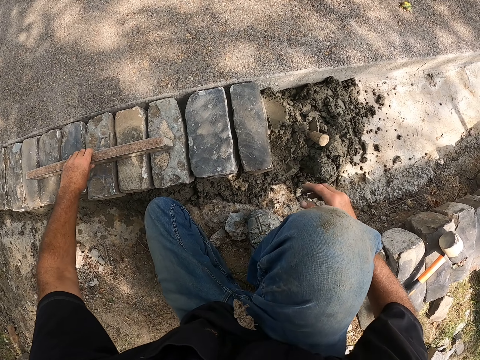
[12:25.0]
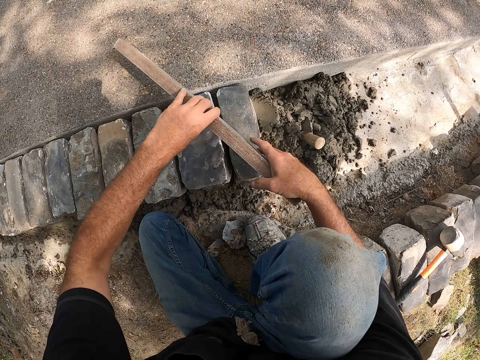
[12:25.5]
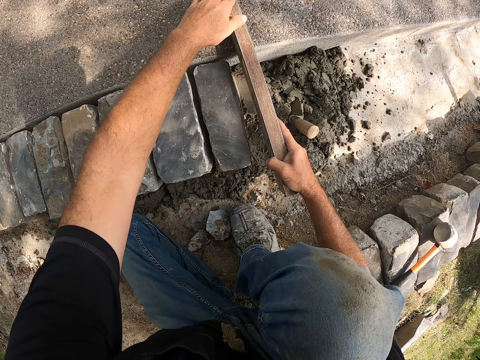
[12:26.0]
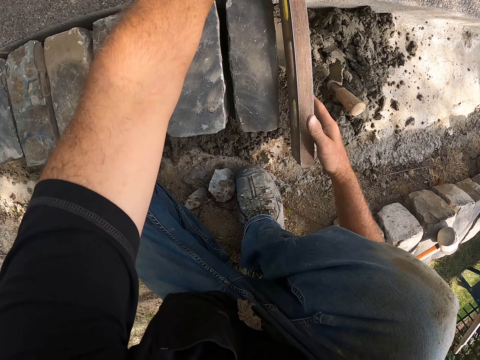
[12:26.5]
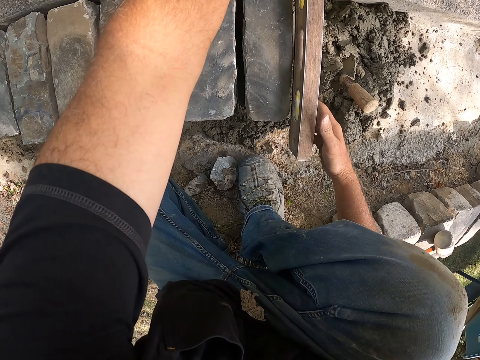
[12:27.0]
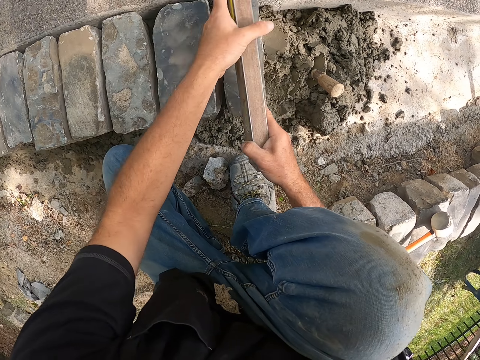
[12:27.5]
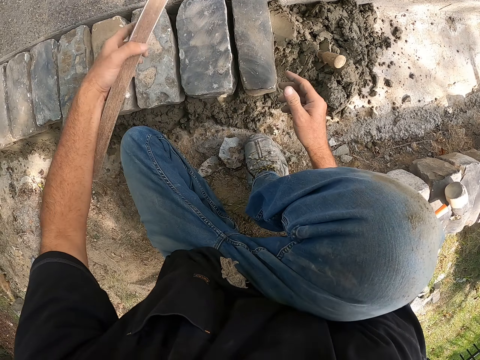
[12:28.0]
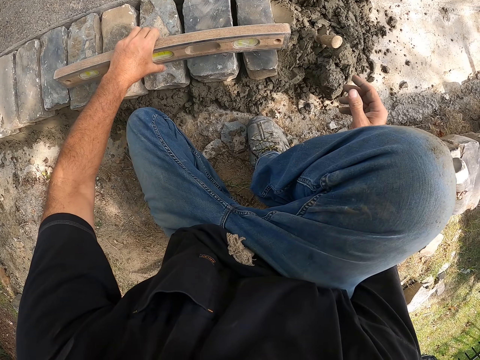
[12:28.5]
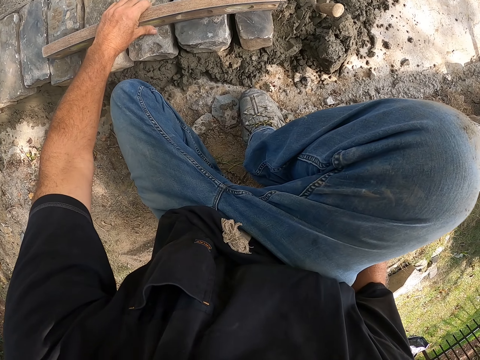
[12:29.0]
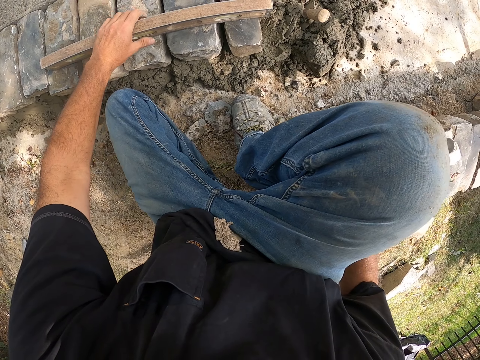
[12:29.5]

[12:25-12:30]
The camera wearer picks up a spirit level or meter level. They measure the ground blocks with the spirit level. They adjust the meter level on blocks. They put down the spirit level.

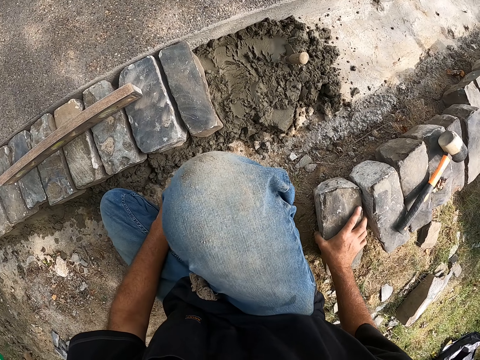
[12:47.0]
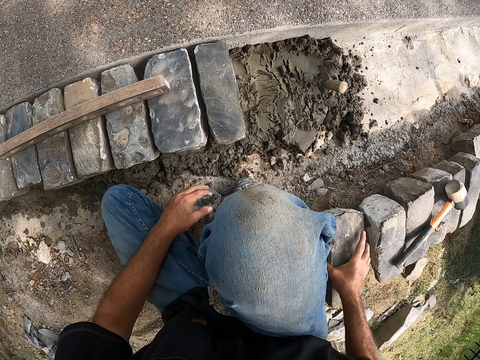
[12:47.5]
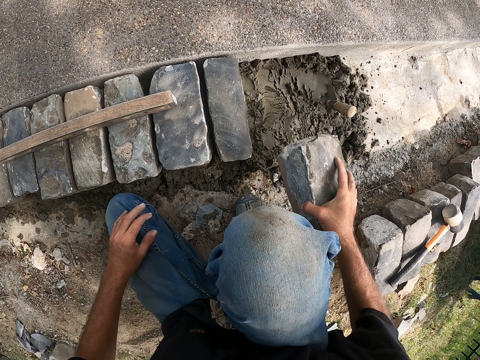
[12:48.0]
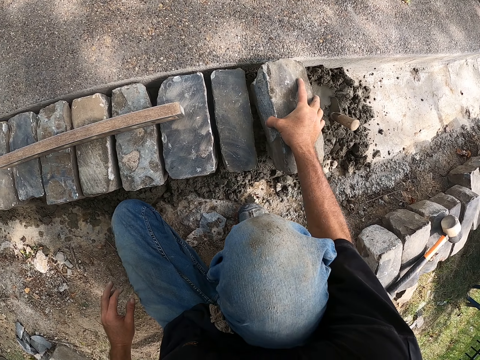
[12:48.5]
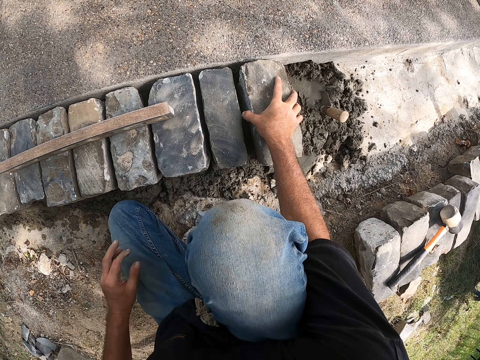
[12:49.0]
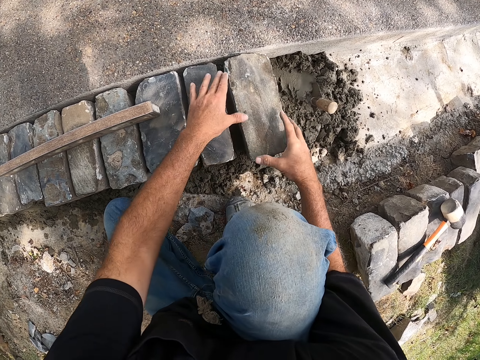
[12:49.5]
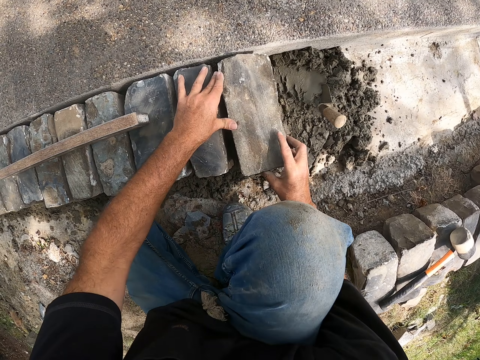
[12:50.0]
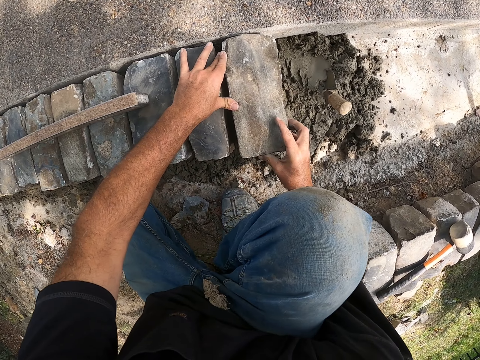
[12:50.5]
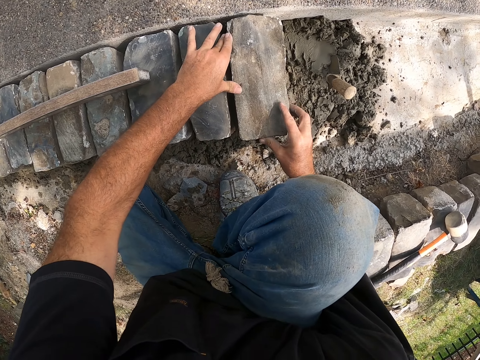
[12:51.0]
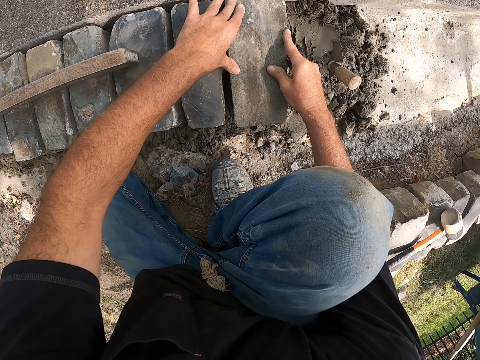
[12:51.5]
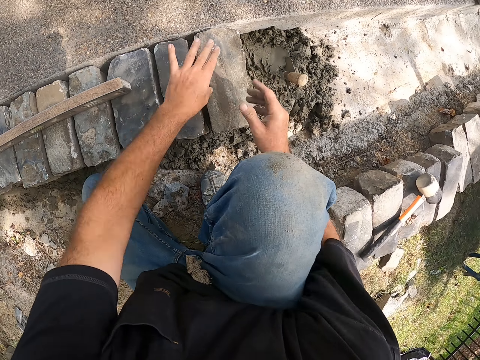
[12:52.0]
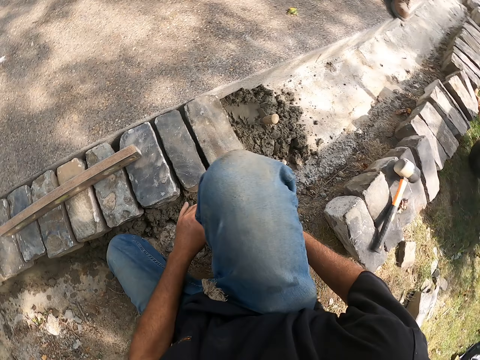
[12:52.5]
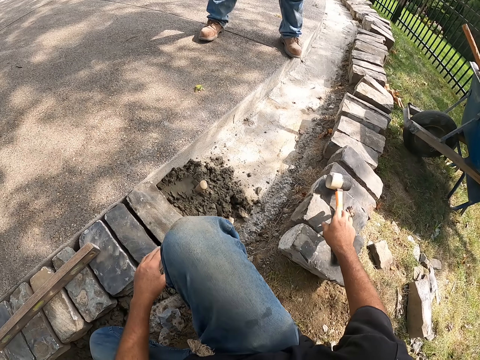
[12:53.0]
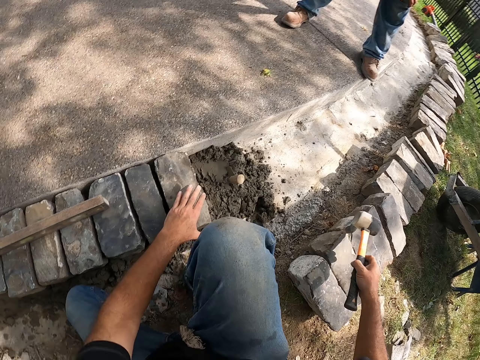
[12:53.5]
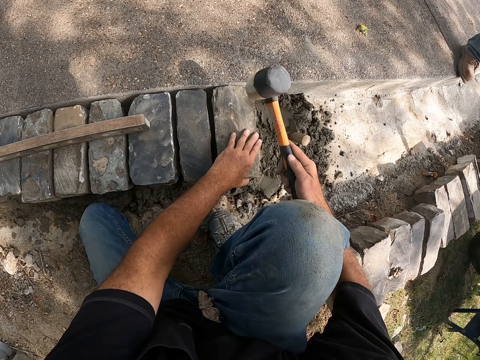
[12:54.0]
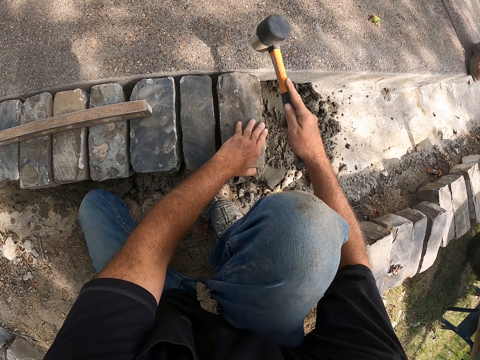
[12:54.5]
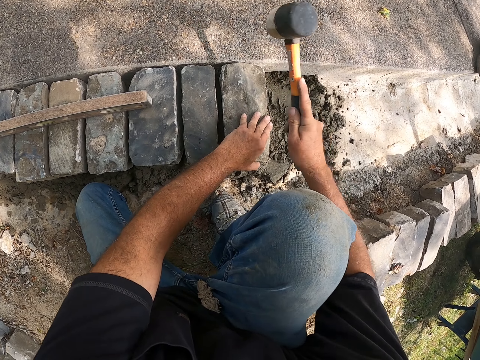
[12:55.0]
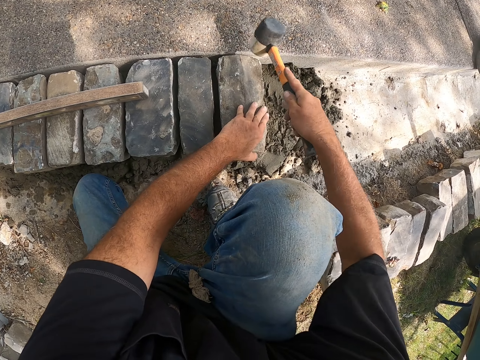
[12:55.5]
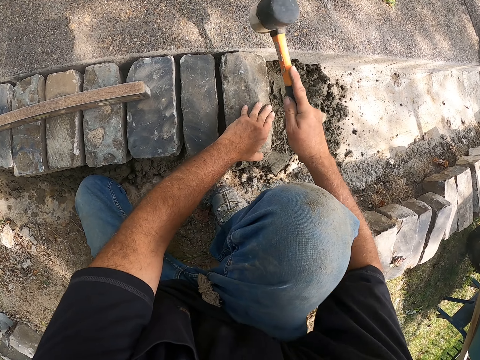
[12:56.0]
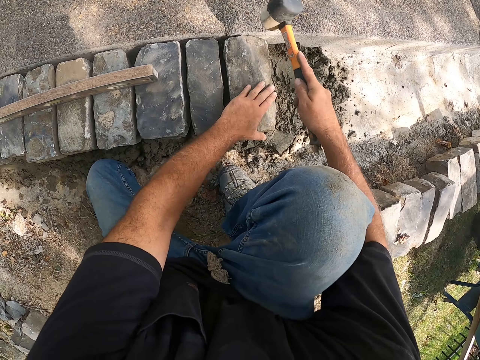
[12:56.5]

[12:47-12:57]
The camera wearer picks up a block from the ground. They place the block on the cement on the ground. They adjust the block on the ground. They pick up a hammer from the ground. They hit the block with the hammer.

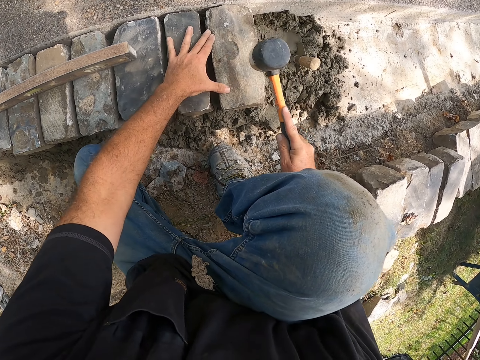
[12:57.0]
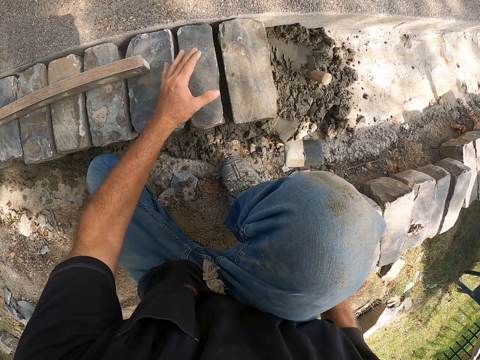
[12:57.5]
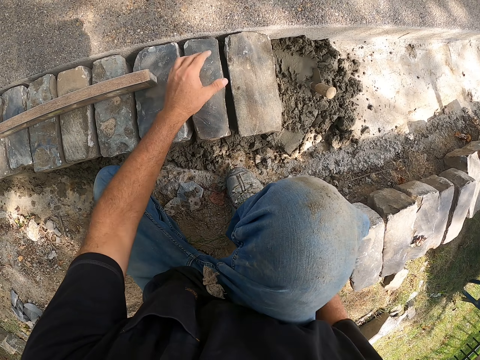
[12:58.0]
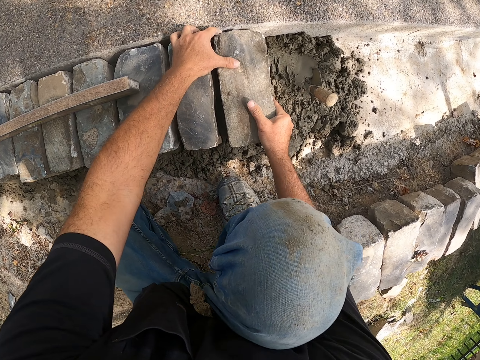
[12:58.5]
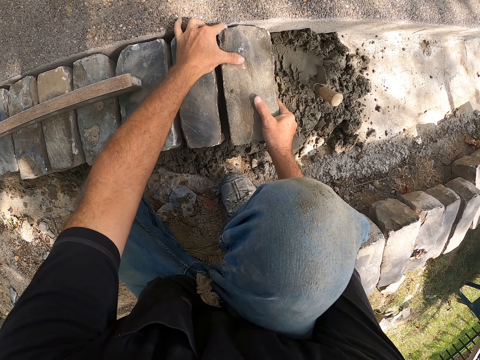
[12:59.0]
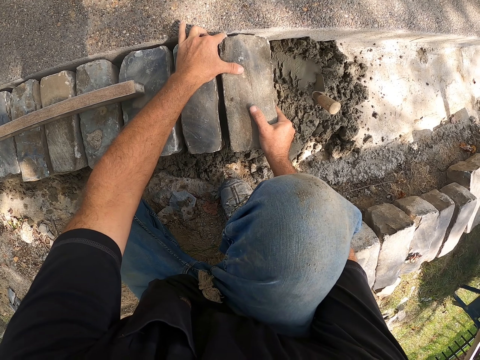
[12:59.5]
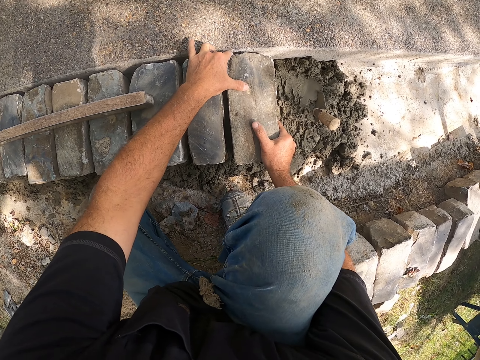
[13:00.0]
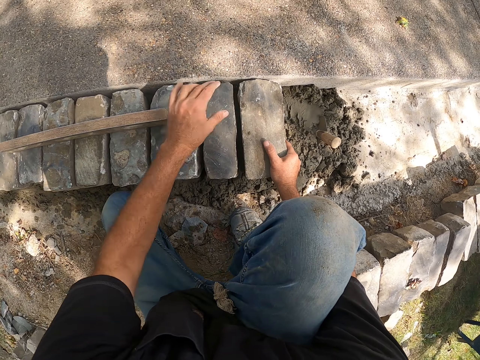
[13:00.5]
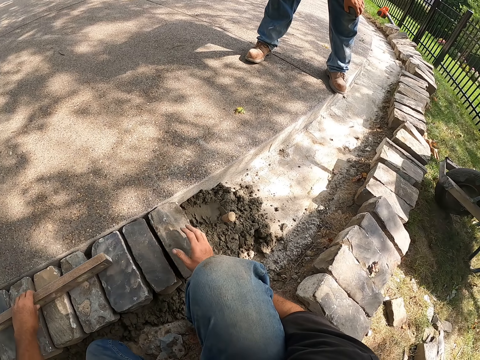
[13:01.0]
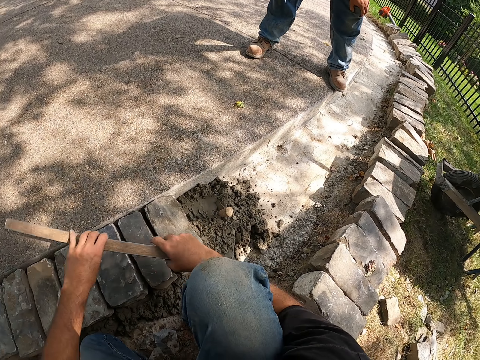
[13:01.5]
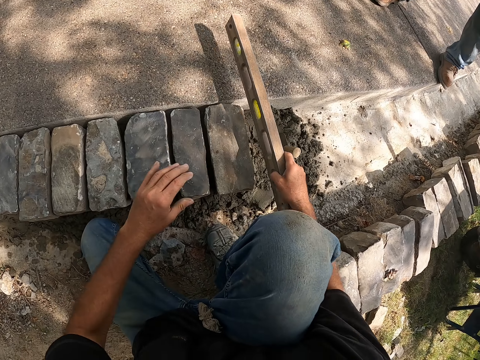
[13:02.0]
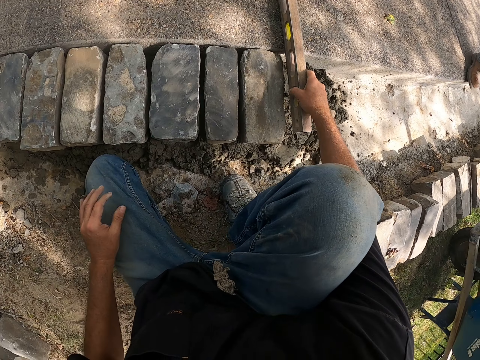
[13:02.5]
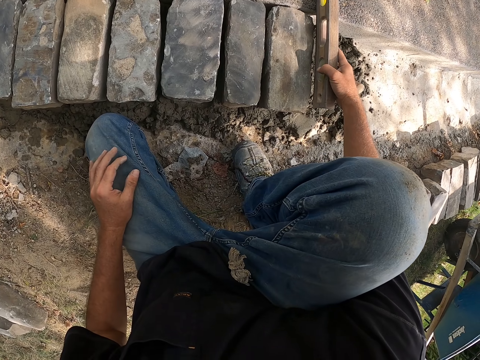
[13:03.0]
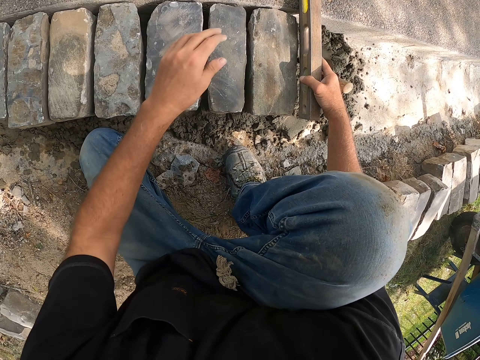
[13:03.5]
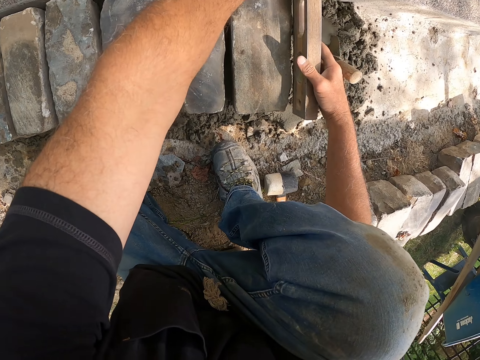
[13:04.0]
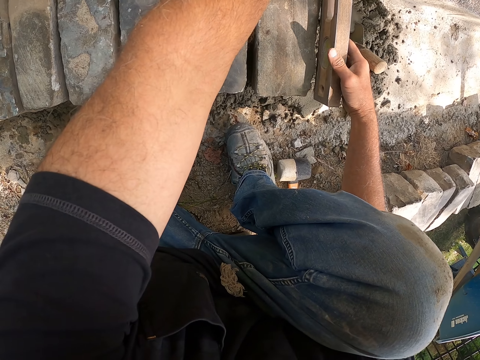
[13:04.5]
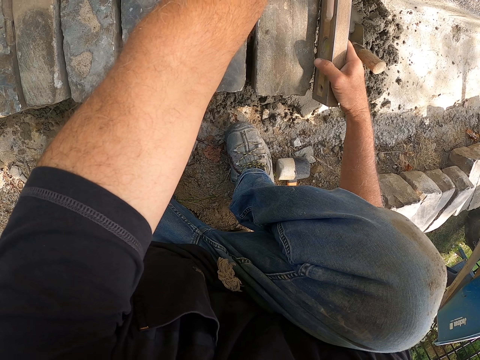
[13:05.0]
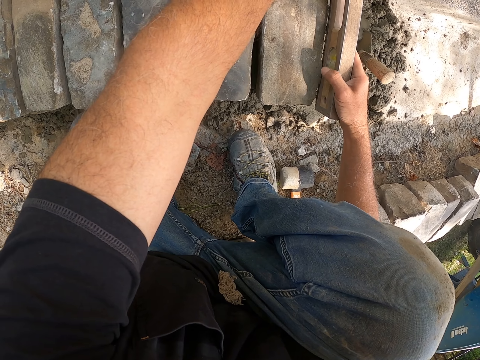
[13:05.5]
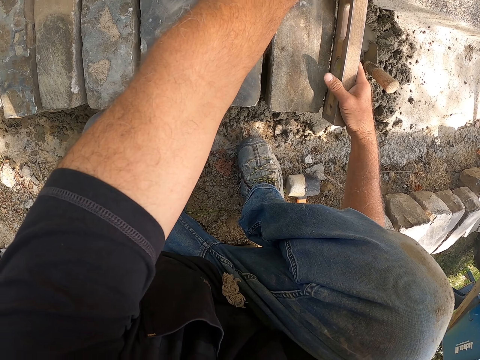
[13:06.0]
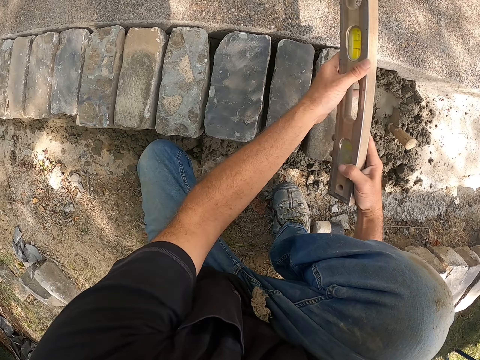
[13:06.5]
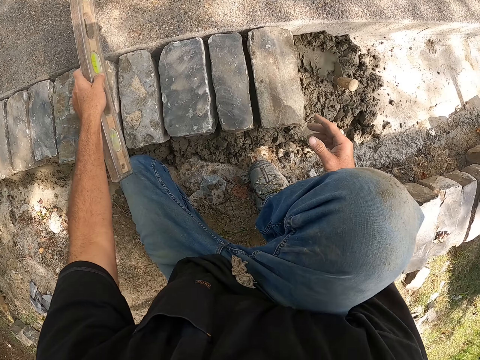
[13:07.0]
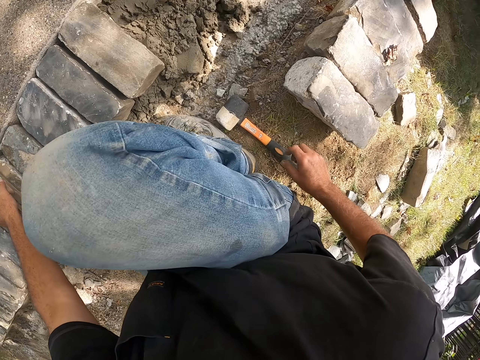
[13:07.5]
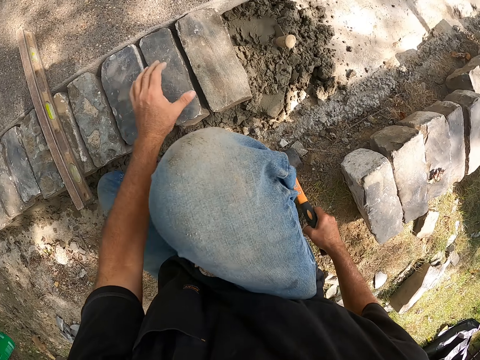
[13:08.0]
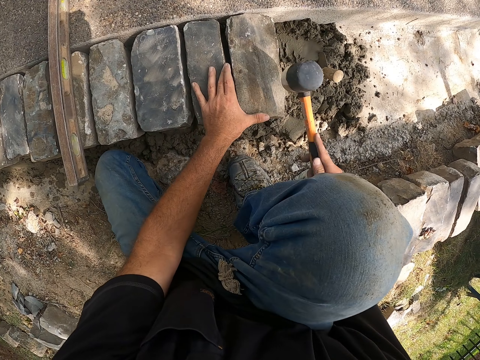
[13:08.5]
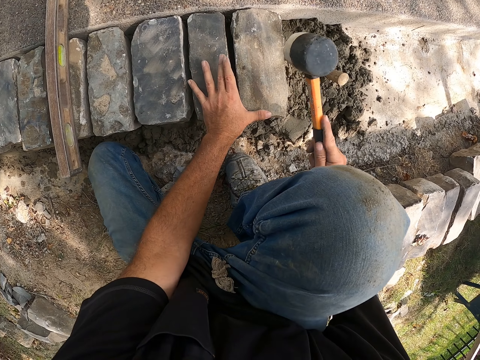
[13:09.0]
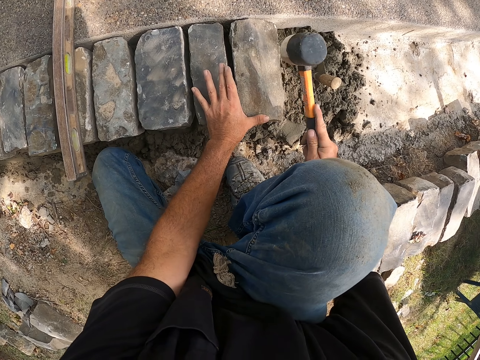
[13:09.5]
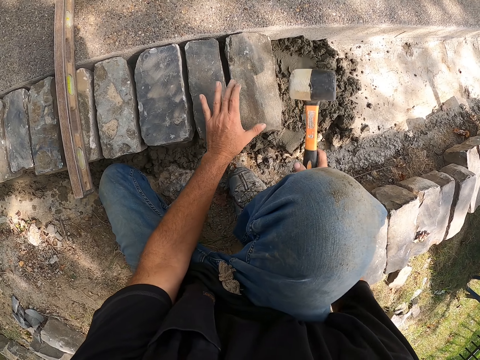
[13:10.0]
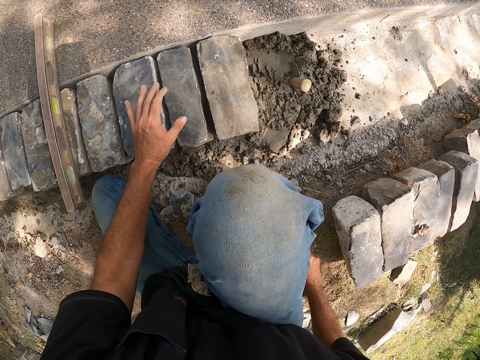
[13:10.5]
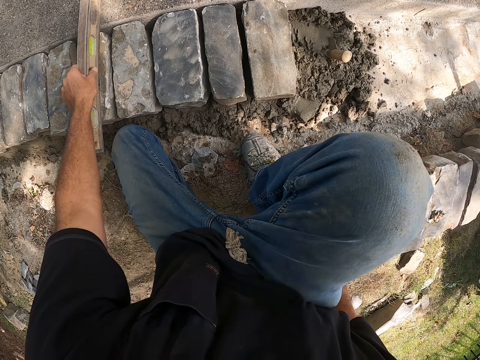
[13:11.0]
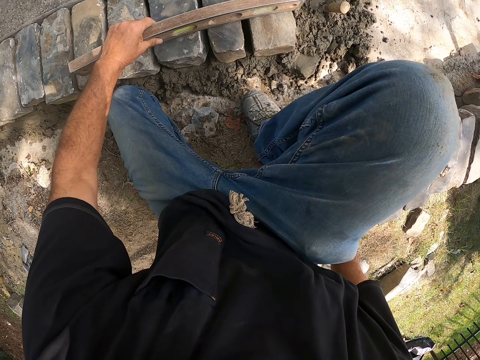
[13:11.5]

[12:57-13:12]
The camera wearer puts down the hammer on the ground. They adjust a block on the ground. They pick up the spirit level or meter level. They measure the ground blocks with the spirit level. They put down the meter level on the blocks. They pick up the hammer from the ground. They hit the block with the hammer. They put down the hammer.
